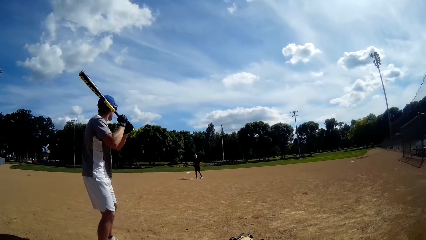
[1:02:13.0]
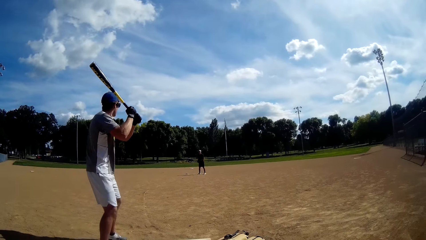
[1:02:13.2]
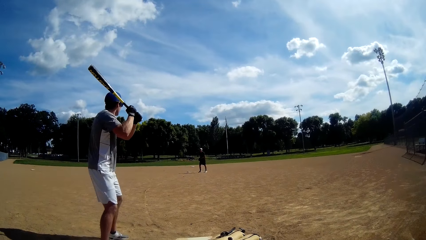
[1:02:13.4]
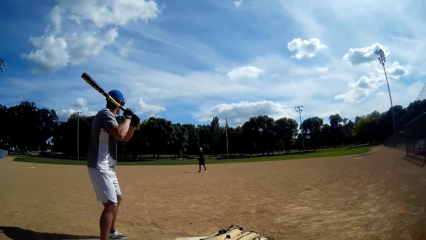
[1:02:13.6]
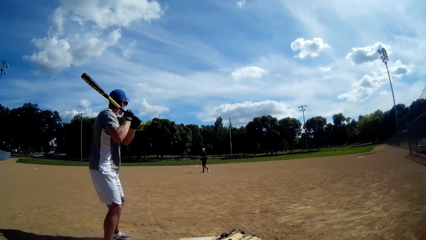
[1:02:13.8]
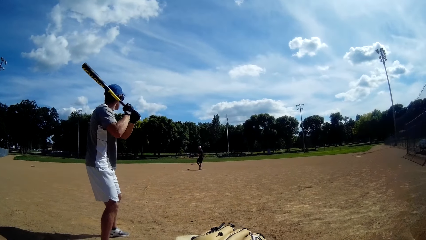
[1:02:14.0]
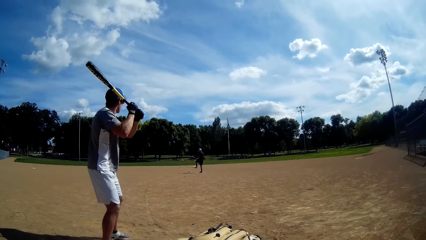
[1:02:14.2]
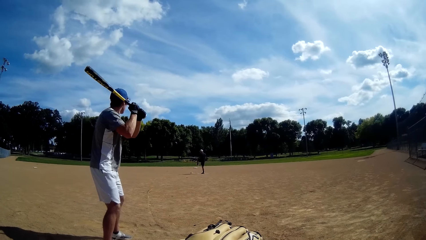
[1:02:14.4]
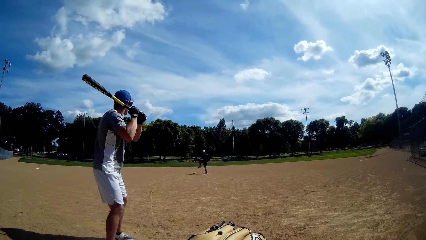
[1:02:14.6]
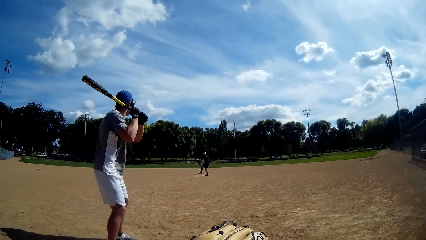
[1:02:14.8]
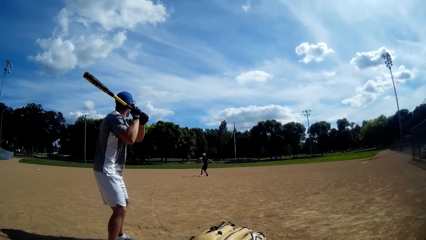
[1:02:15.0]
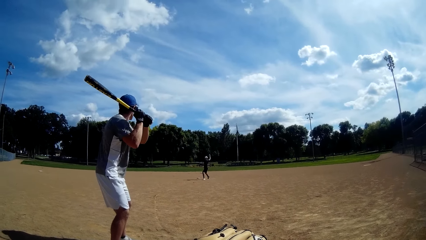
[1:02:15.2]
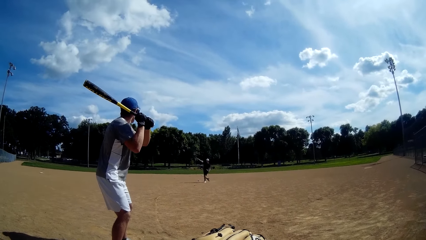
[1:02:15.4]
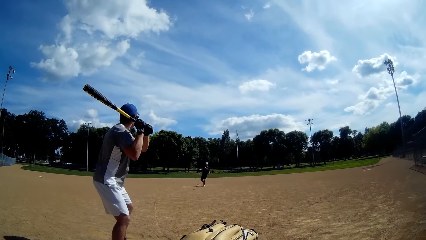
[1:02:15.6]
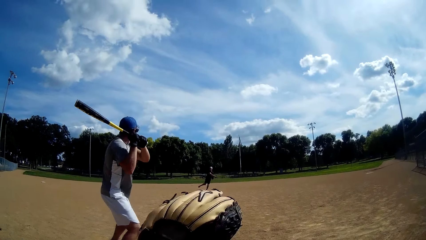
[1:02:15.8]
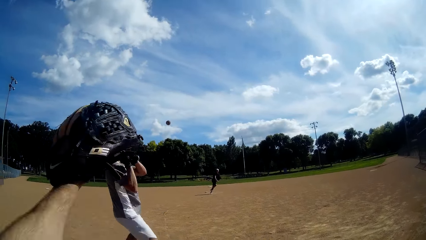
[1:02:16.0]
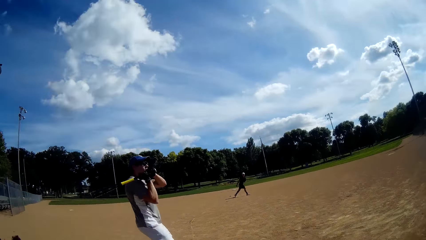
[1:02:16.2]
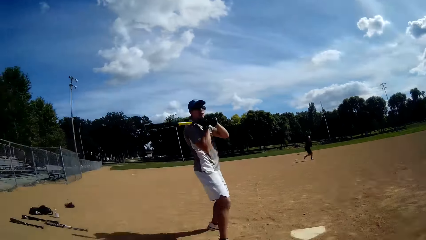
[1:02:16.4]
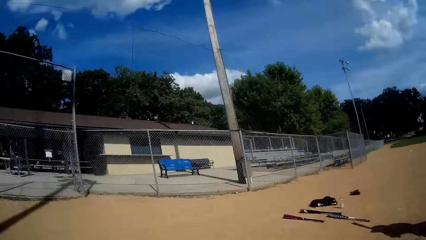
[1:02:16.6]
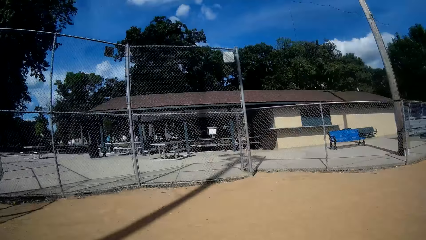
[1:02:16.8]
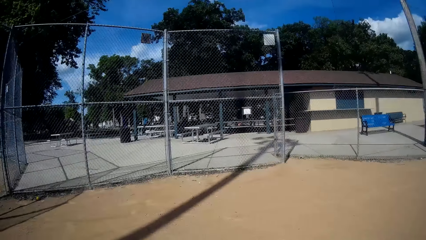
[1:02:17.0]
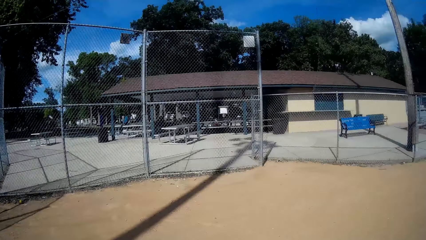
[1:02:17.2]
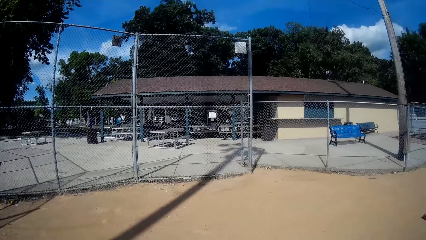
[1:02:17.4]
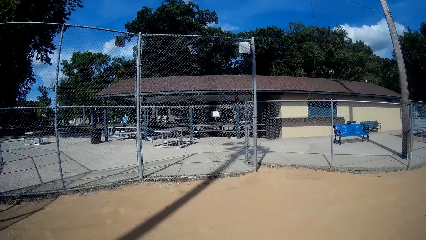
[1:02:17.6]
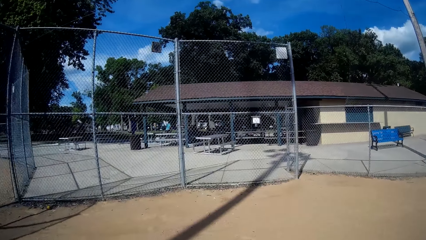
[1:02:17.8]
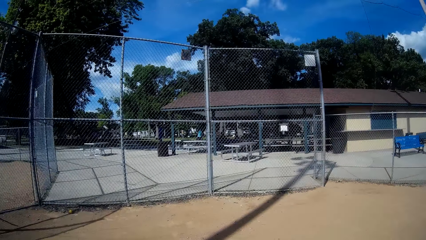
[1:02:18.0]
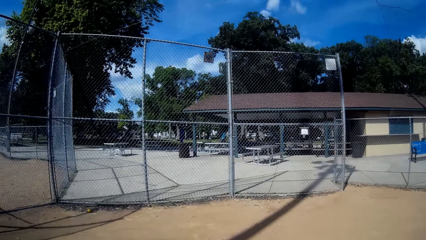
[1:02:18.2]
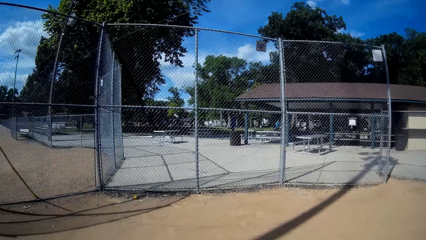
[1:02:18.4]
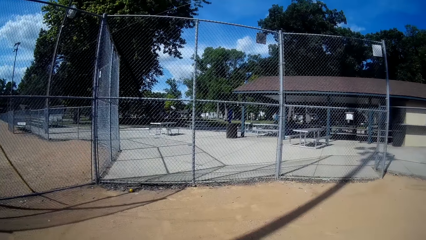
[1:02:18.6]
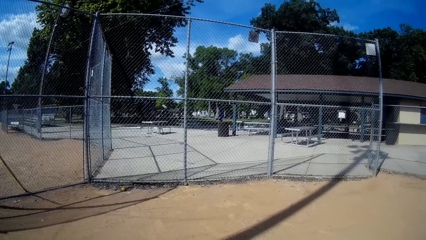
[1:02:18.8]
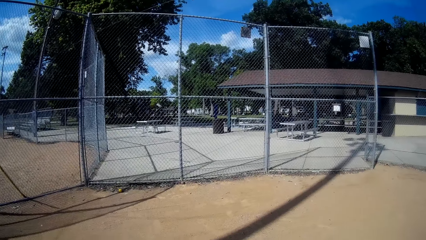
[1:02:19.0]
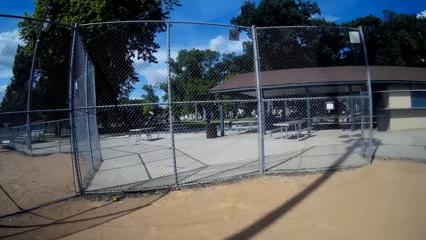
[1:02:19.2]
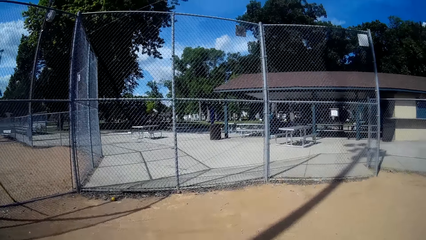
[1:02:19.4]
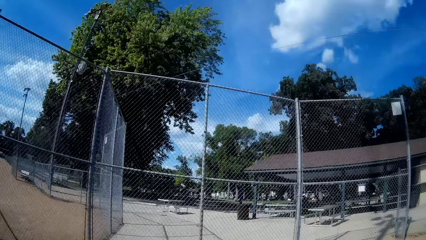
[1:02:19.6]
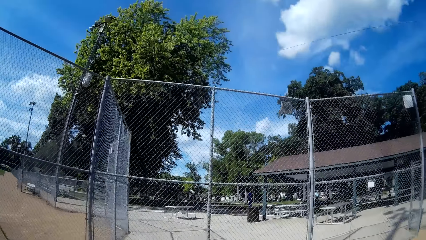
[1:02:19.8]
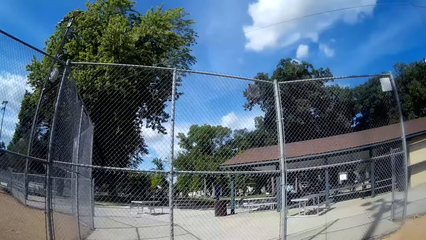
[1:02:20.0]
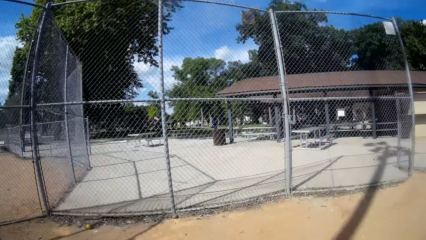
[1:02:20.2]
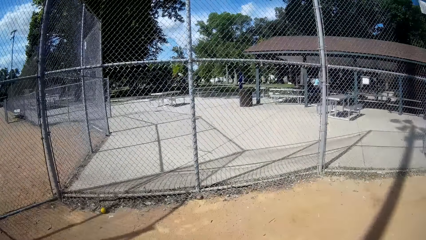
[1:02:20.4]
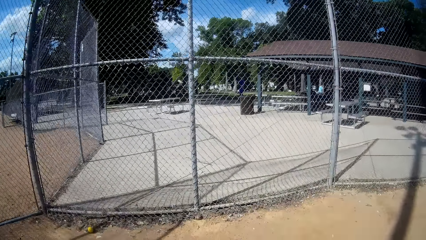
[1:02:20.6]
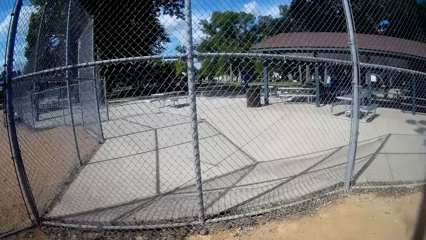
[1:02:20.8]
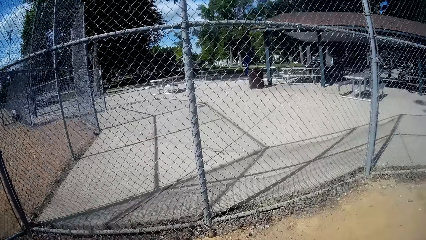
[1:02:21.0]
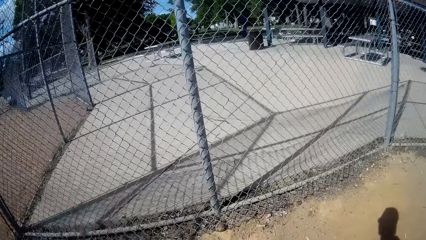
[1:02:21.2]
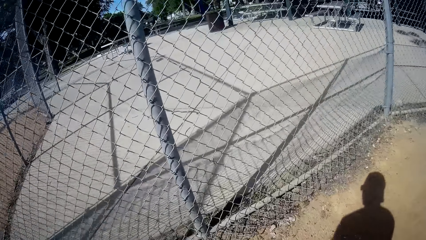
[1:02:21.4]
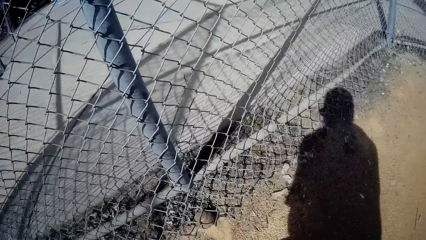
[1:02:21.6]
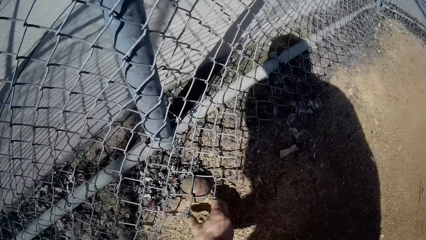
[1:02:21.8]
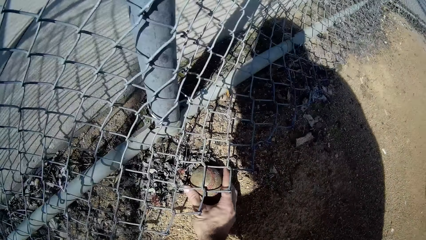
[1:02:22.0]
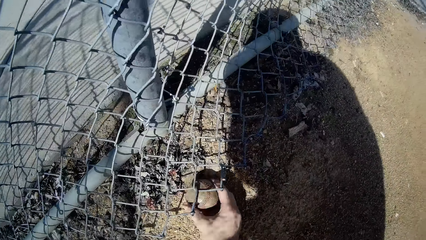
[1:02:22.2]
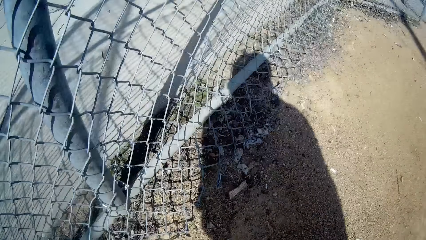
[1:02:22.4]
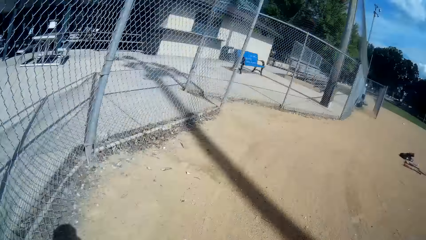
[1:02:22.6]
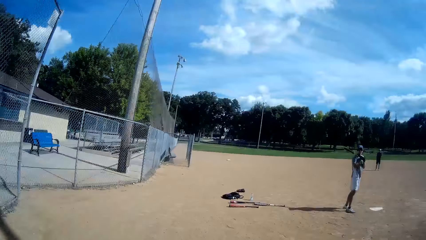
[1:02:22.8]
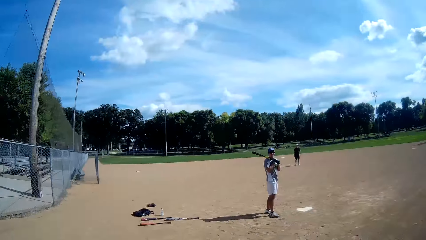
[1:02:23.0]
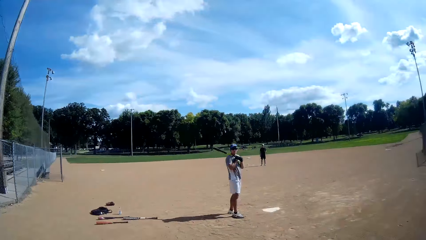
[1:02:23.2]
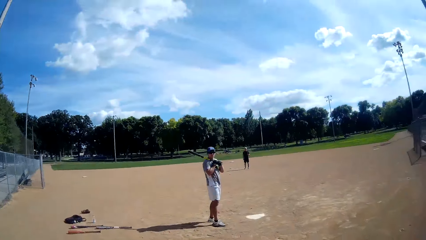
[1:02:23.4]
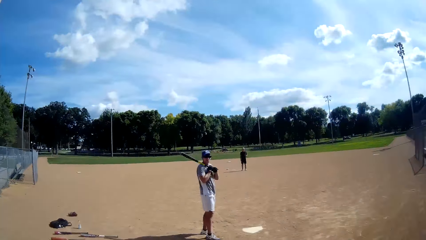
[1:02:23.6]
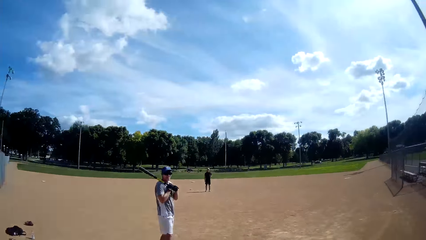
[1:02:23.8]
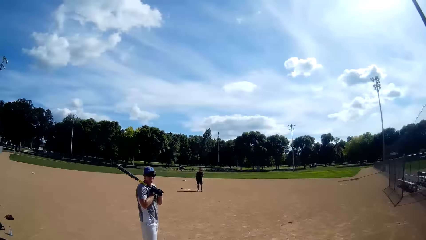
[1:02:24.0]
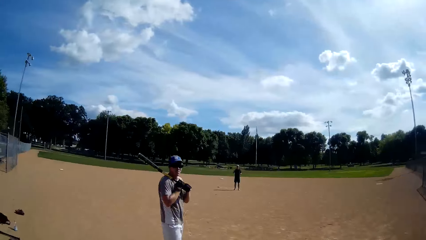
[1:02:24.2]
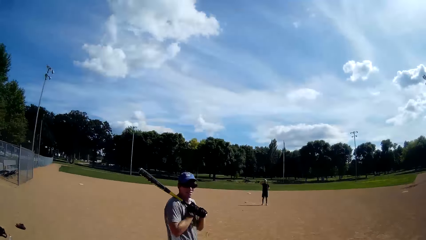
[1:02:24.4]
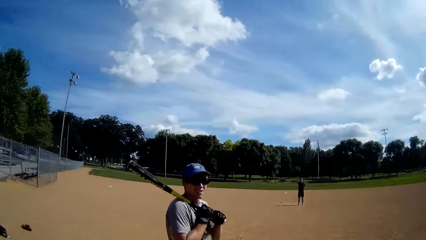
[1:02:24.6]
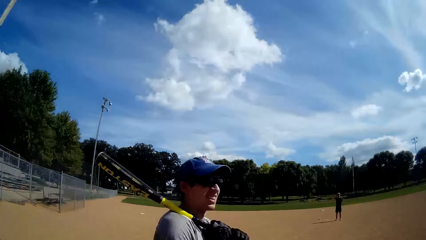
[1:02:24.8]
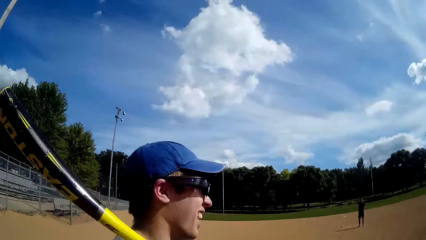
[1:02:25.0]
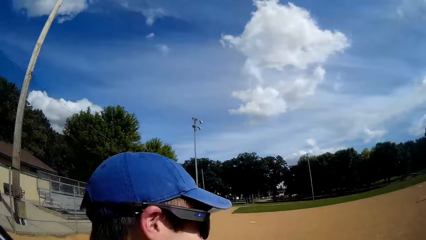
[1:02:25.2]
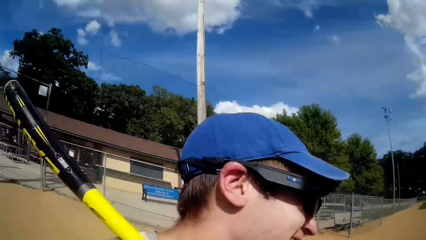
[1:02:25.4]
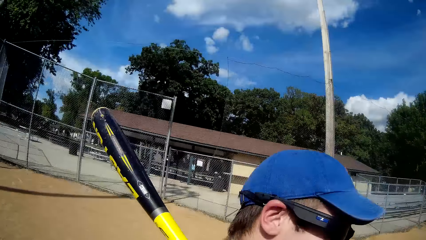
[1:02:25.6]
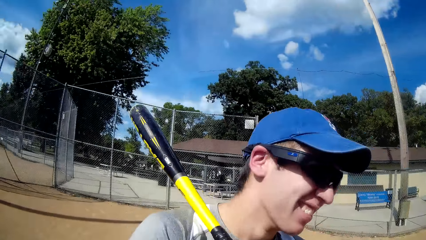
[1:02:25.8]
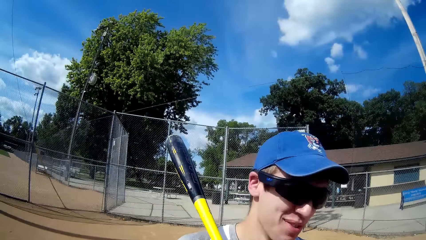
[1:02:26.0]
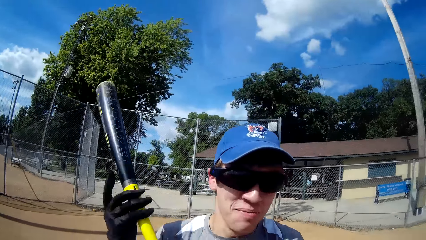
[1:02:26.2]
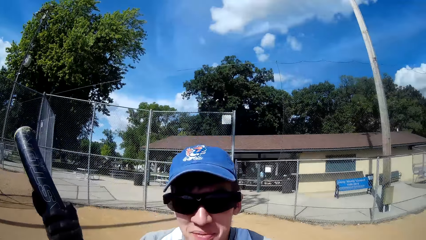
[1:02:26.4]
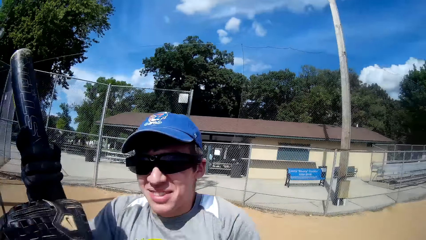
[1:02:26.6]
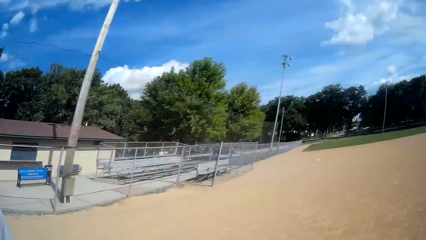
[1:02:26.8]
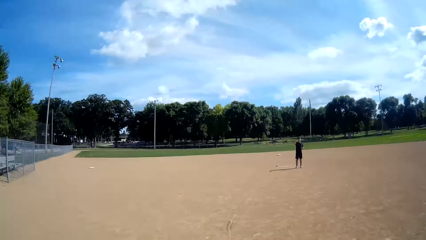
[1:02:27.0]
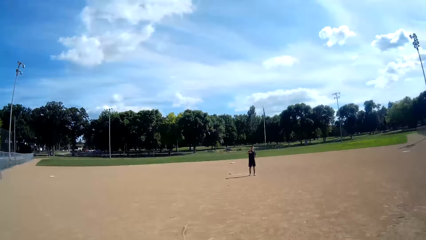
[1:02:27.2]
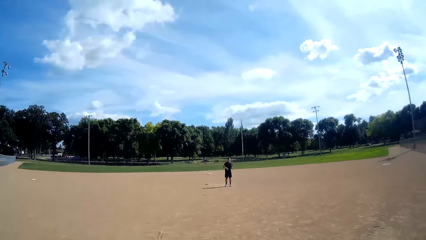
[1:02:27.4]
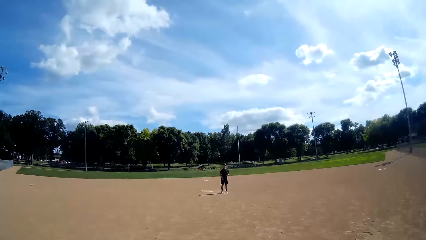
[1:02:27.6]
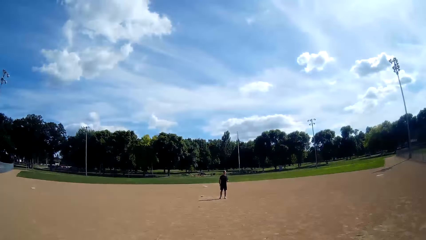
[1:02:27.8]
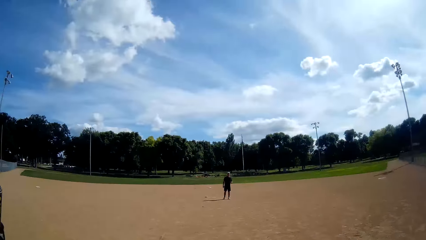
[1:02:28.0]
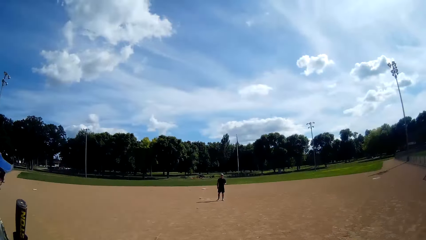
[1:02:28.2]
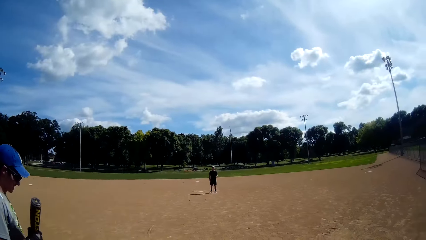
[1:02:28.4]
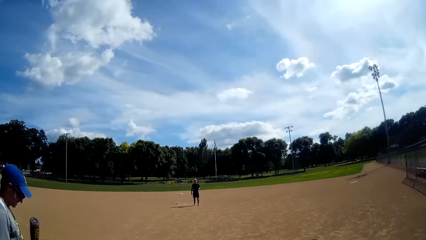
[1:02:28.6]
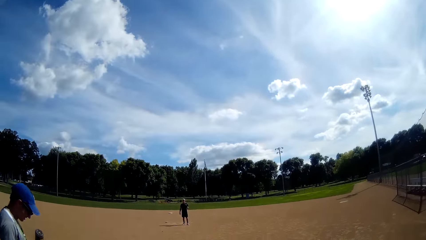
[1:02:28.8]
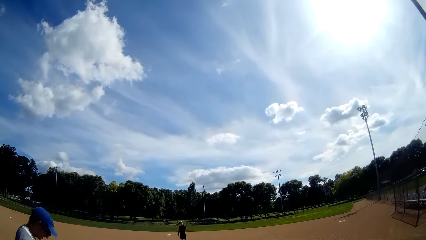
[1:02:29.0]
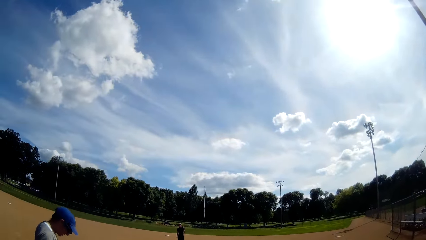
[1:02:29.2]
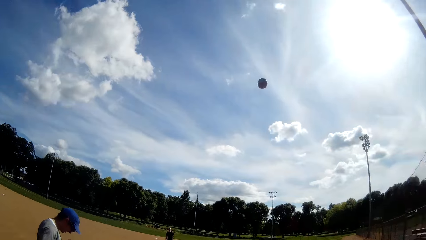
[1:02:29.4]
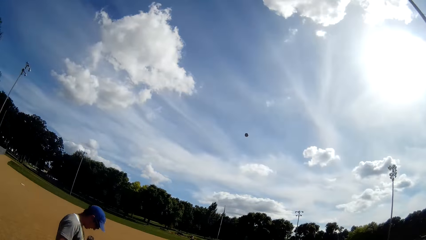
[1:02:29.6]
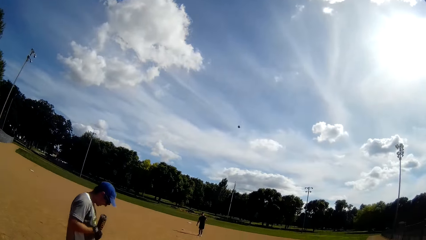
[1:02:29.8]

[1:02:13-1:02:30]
A man throws the baseball to the ground. The camera wearer picks up the ball from the ground. They walk.
